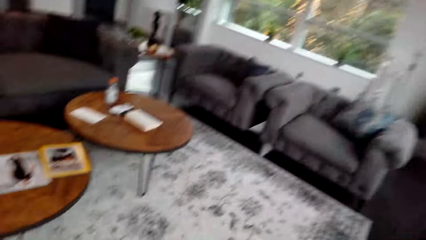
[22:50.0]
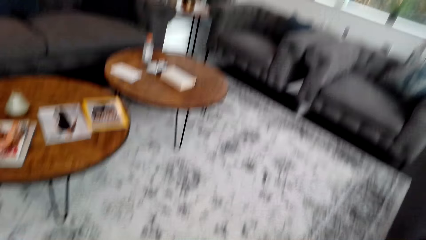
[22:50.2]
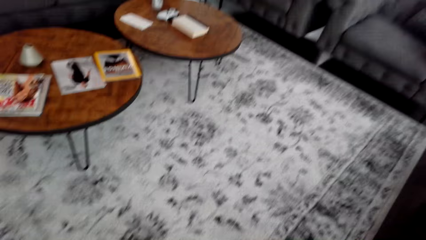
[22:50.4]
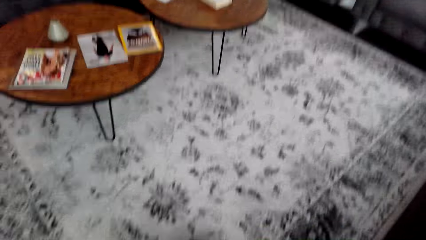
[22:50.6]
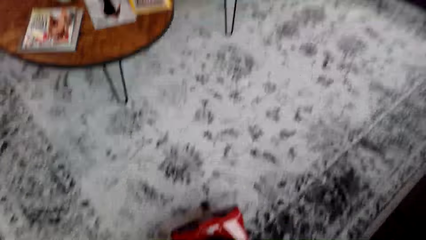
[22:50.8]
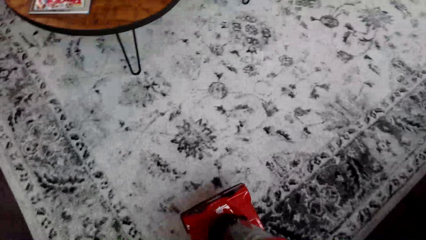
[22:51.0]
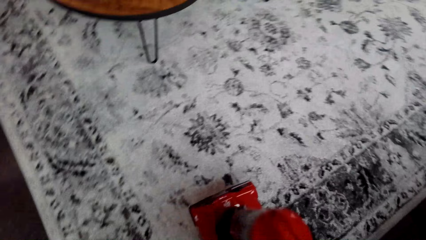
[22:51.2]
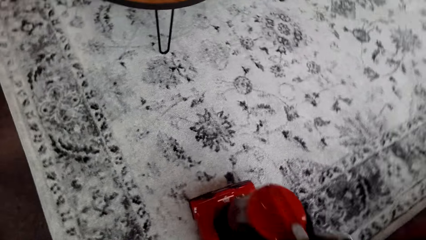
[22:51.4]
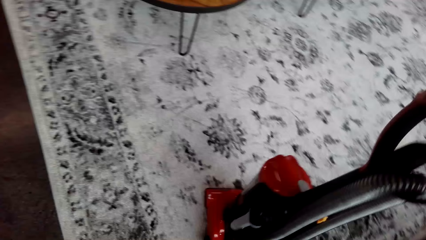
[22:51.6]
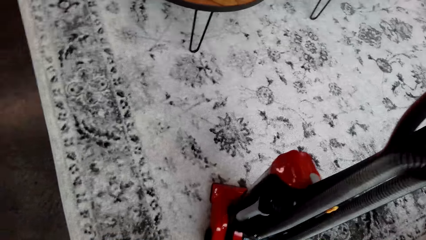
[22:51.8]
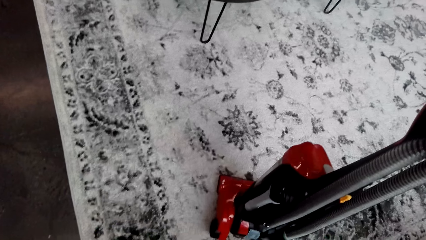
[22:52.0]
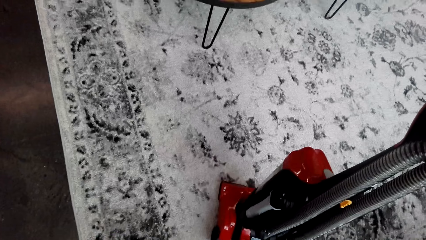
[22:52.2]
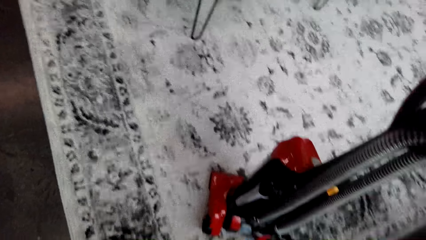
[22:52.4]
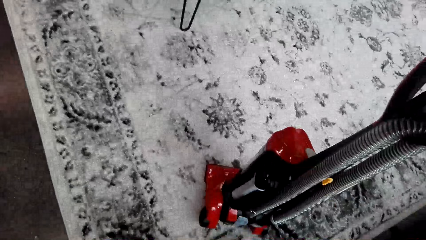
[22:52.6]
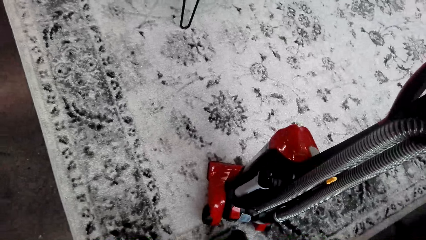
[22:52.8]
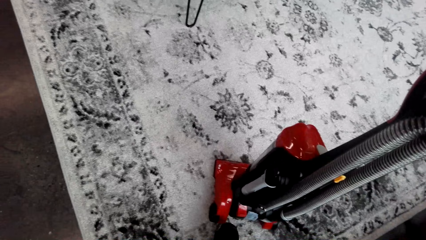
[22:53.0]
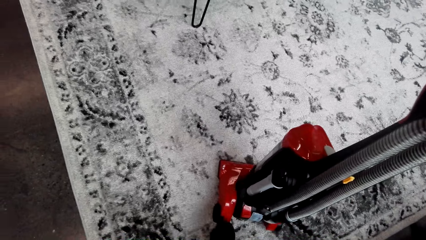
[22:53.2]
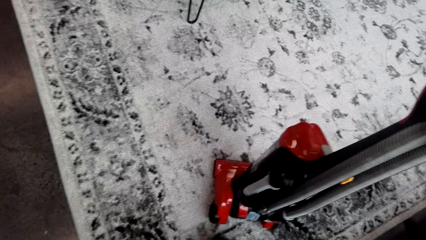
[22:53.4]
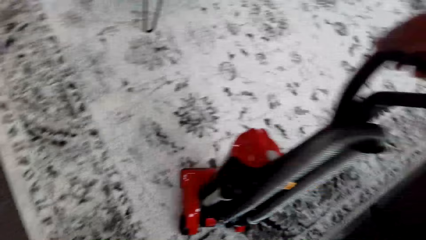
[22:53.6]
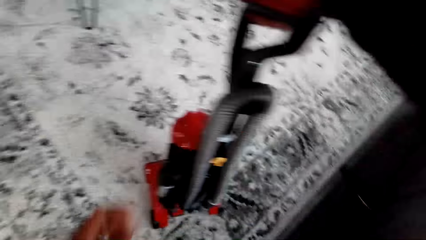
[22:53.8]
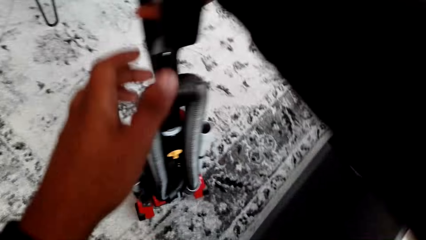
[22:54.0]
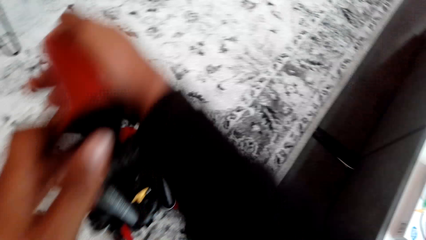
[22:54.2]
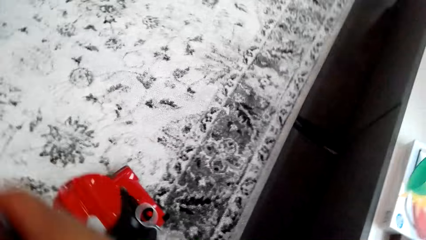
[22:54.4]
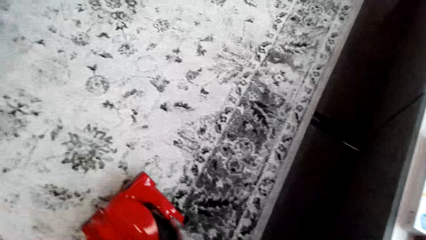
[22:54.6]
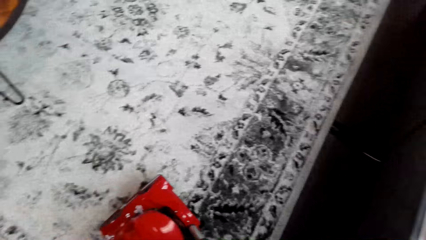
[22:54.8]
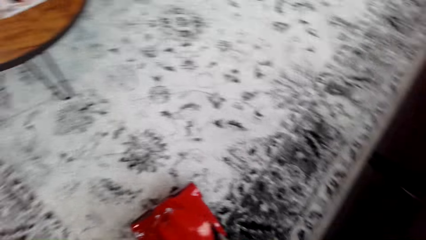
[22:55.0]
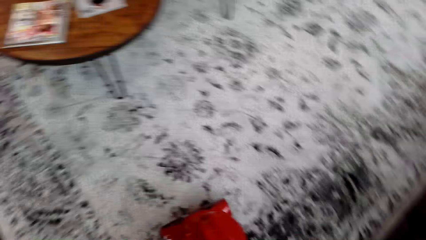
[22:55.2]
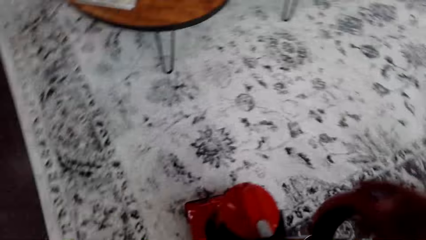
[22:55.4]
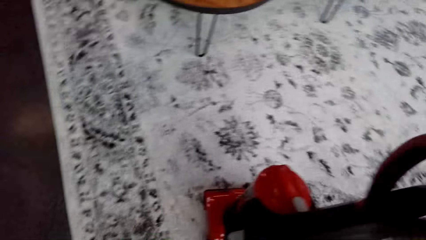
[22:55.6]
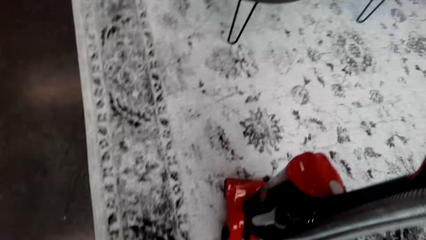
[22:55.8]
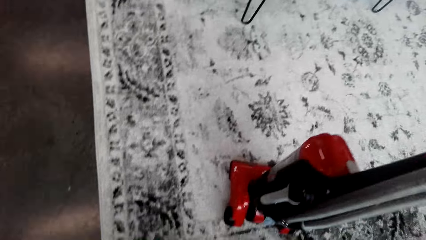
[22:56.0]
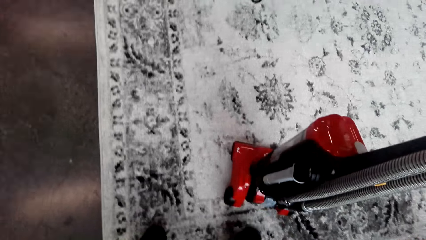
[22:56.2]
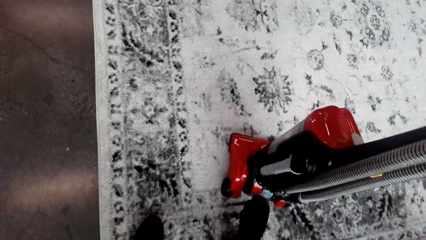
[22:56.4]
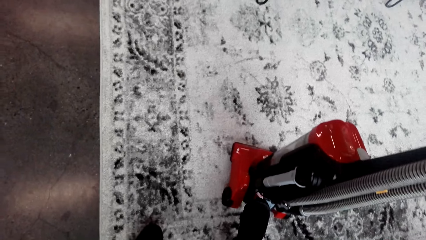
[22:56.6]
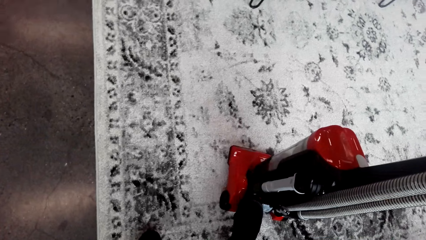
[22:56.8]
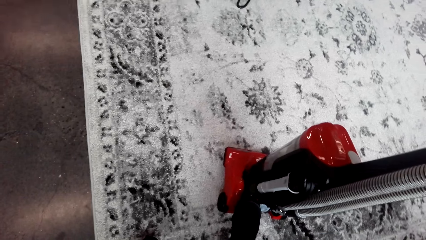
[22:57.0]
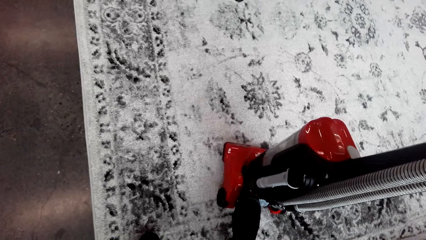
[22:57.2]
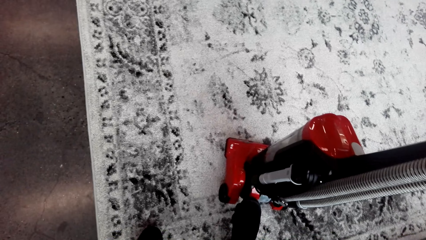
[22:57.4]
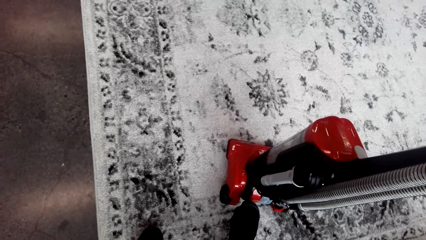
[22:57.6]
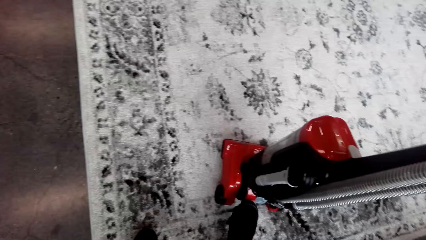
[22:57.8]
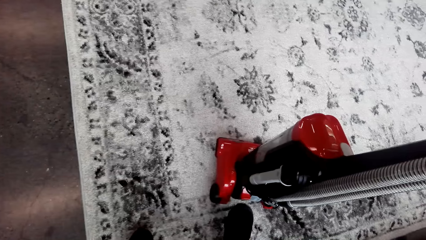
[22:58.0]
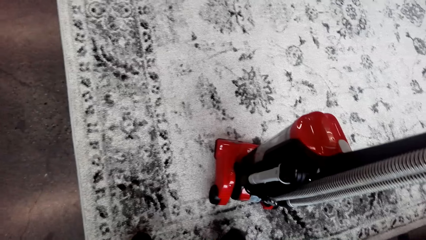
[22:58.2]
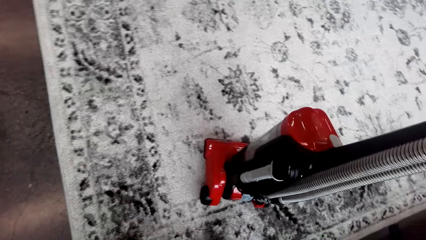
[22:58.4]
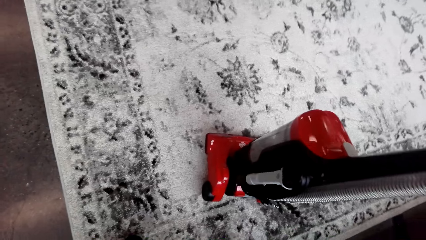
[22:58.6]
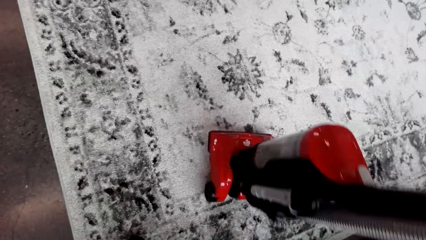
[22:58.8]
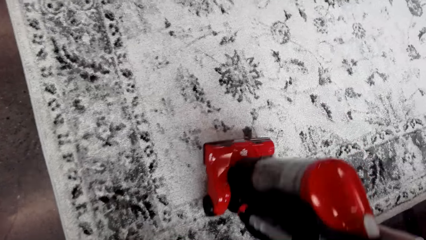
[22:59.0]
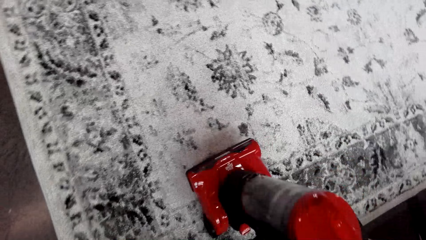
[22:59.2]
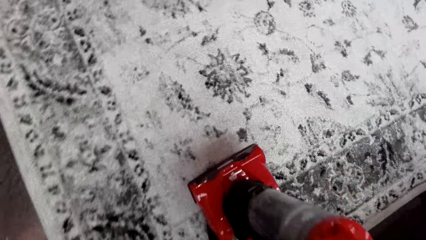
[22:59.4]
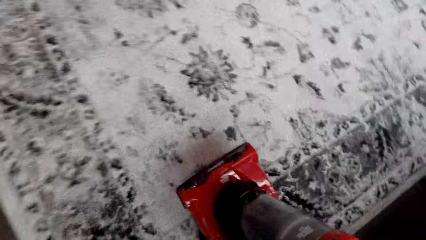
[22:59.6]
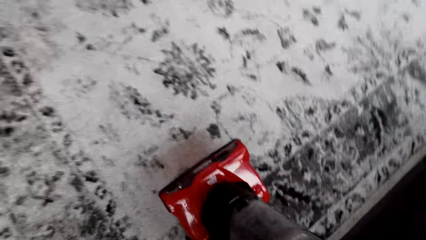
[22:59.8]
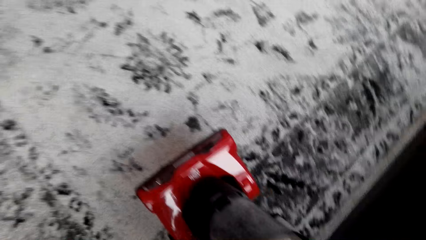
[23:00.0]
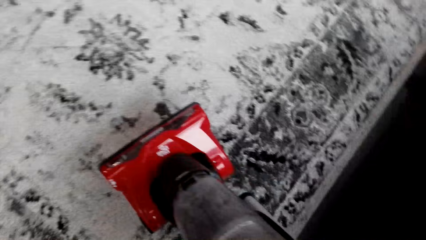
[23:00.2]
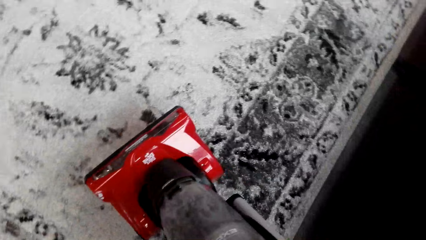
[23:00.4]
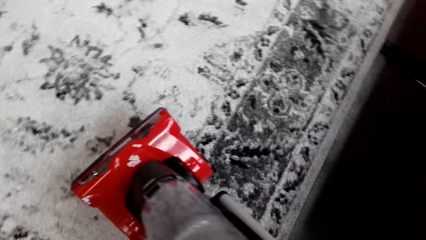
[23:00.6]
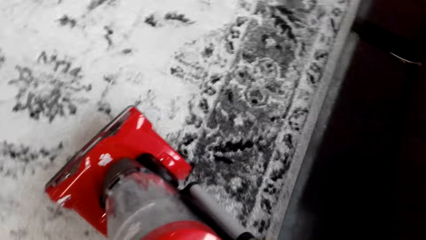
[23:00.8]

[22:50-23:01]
The camera wearer cleans the carpet with the vacuum cleaner. They clean the carpet.

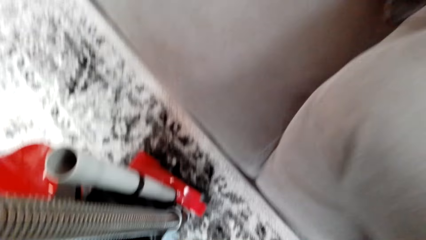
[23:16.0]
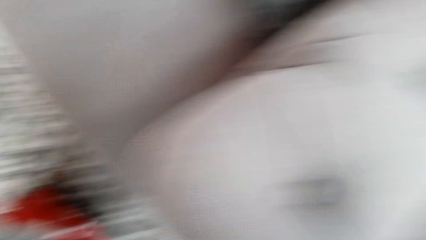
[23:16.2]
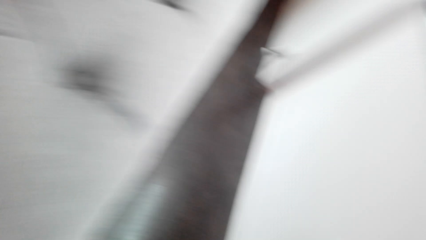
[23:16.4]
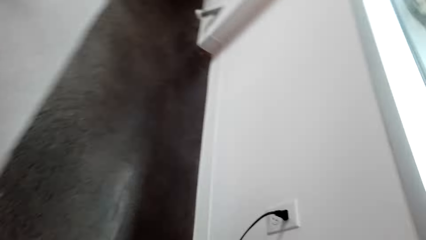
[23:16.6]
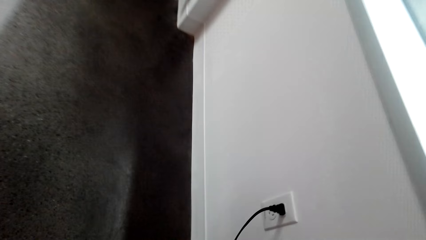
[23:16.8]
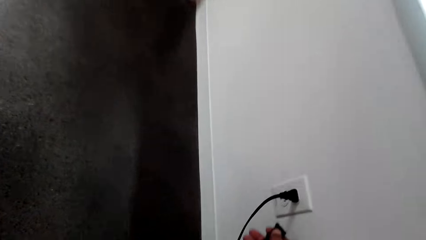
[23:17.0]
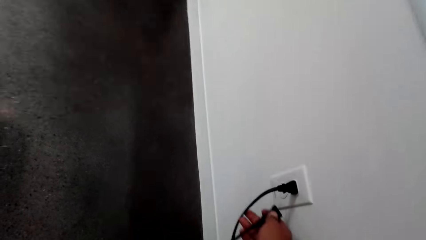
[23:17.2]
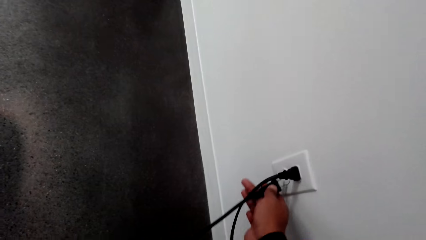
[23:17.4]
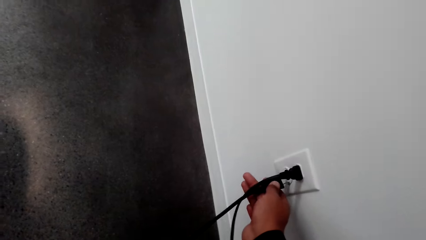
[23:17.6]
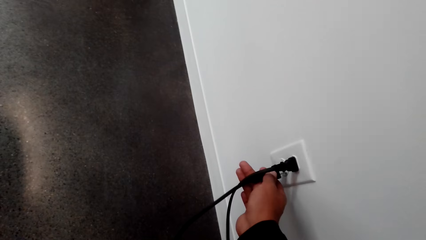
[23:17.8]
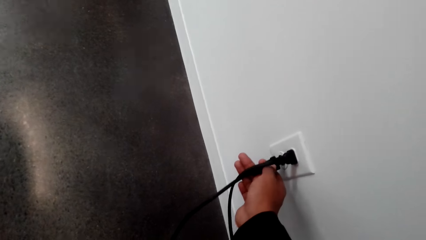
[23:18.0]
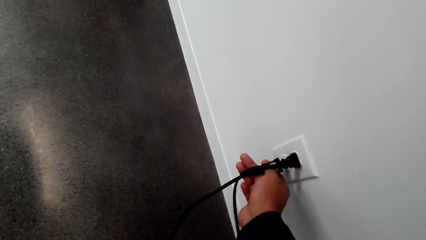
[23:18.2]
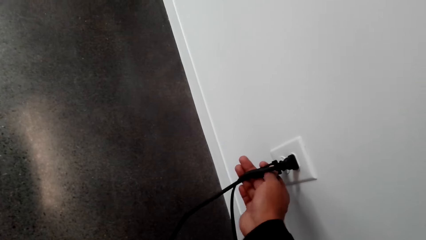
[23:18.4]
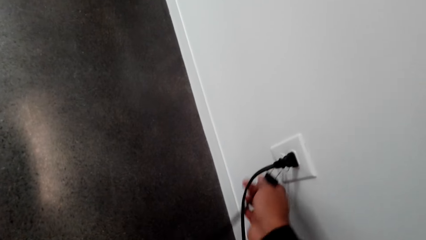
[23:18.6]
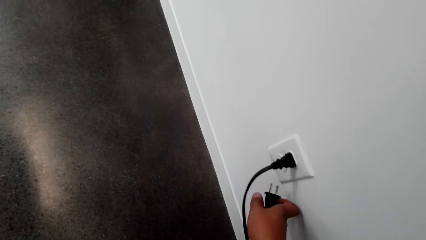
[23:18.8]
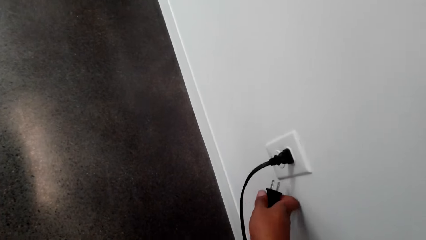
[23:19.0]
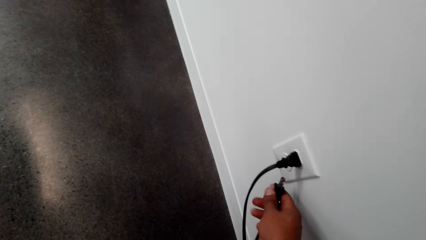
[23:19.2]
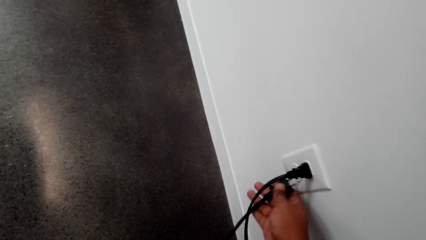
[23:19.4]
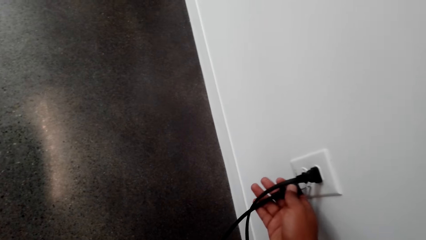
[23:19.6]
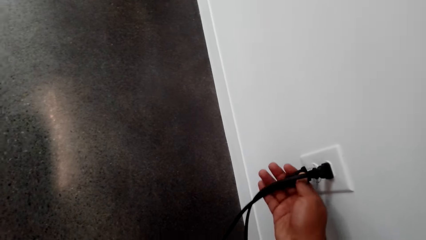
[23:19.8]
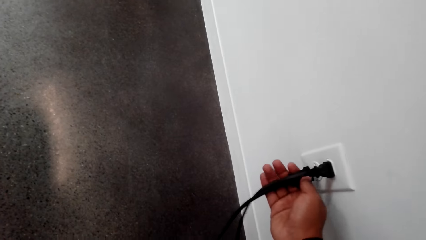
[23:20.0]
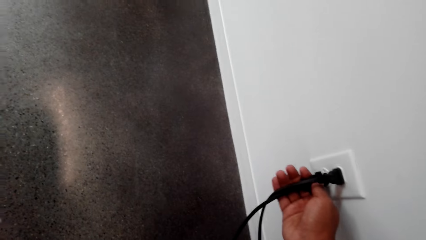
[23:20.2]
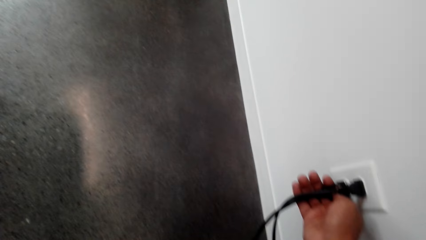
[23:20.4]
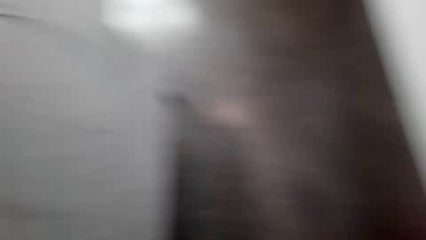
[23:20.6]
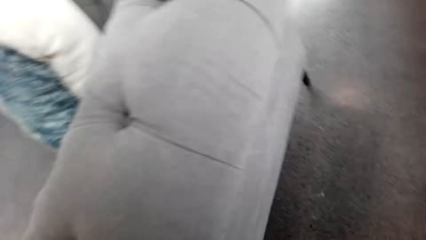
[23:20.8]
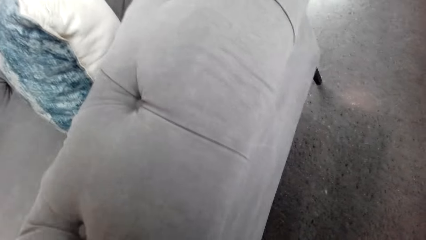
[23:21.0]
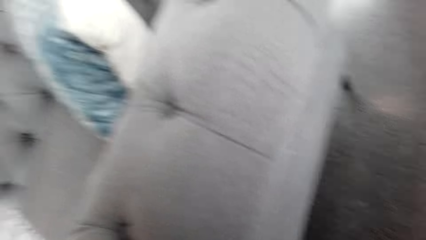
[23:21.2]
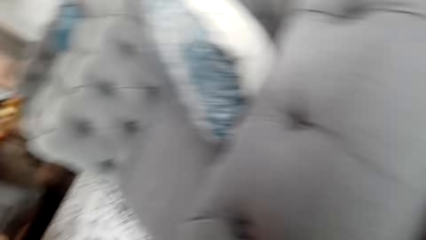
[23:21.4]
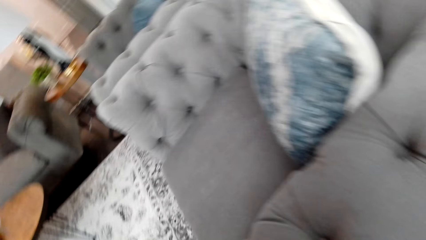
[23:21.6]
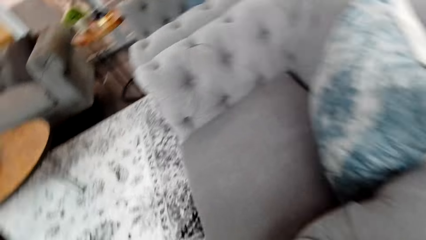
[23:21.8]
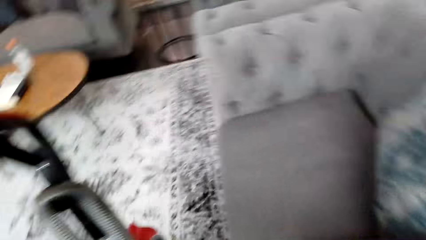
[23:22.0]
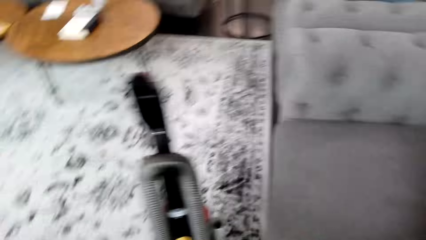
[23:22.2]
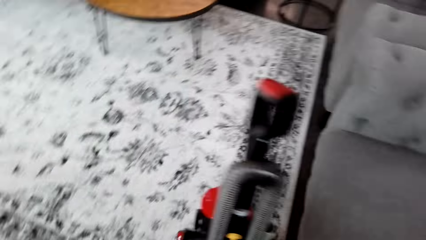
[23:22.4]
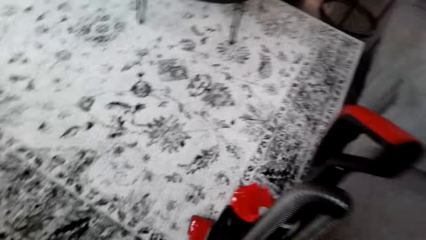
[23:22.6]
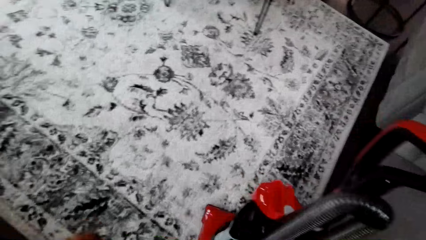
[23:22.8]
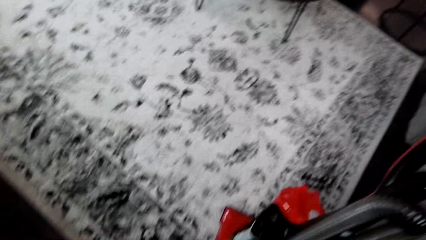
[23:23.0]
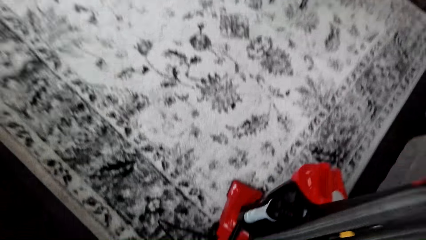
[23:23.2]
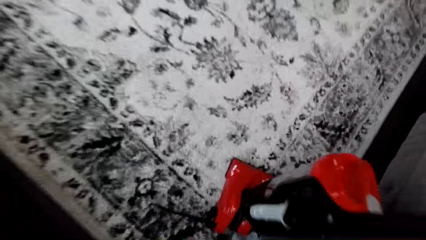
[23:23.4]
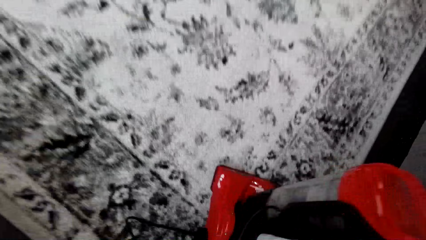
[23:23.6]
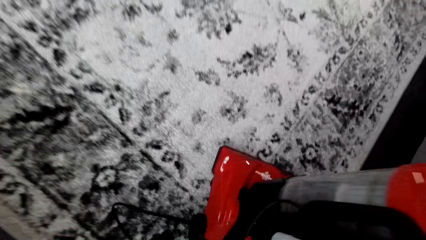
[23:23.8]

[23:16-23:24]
The camera wearer fixes the vacuum cleaner wire to the socket. They clean the carpet.
